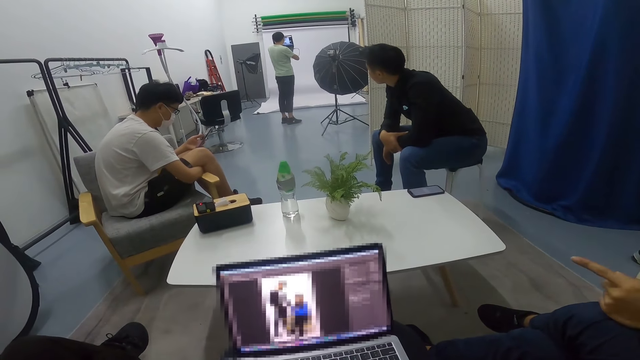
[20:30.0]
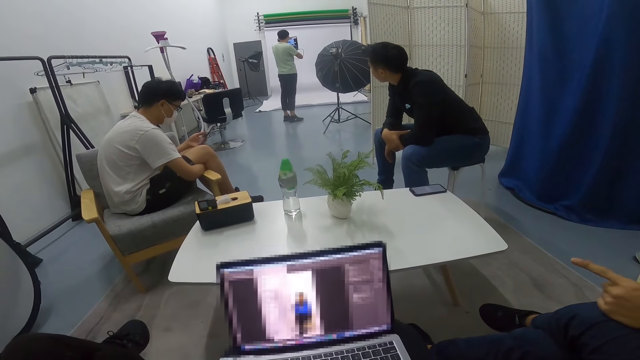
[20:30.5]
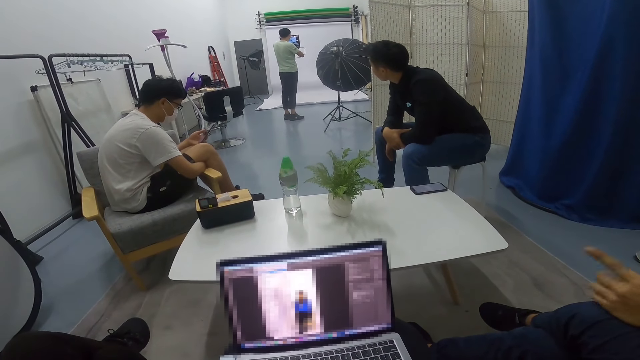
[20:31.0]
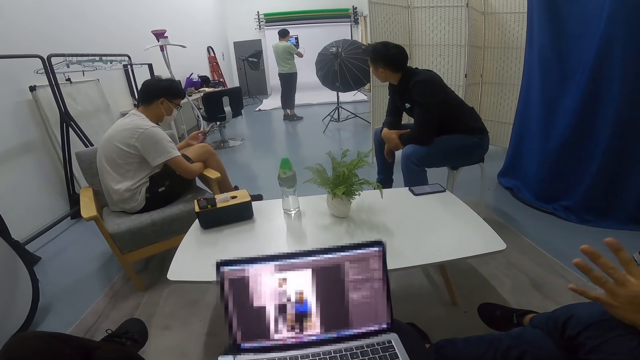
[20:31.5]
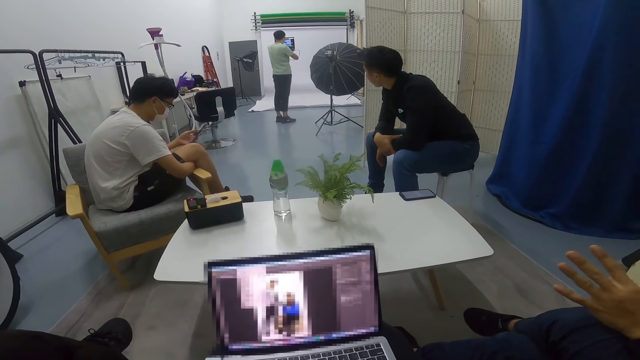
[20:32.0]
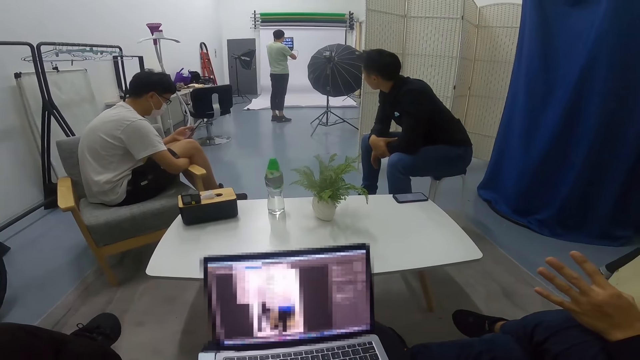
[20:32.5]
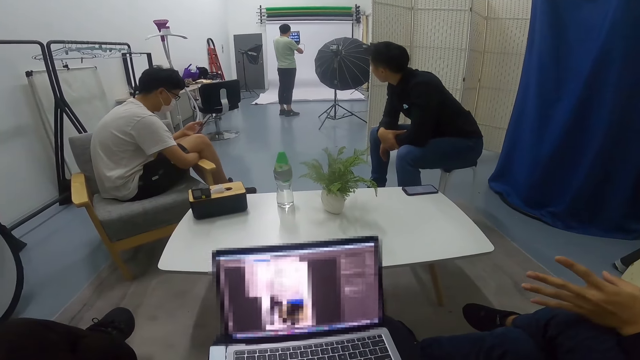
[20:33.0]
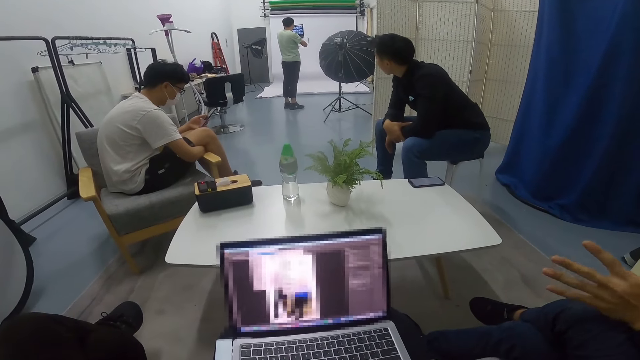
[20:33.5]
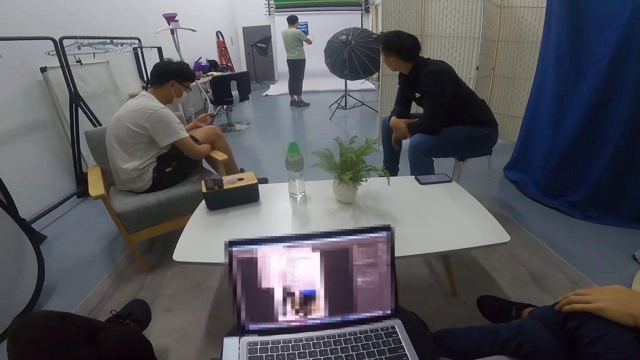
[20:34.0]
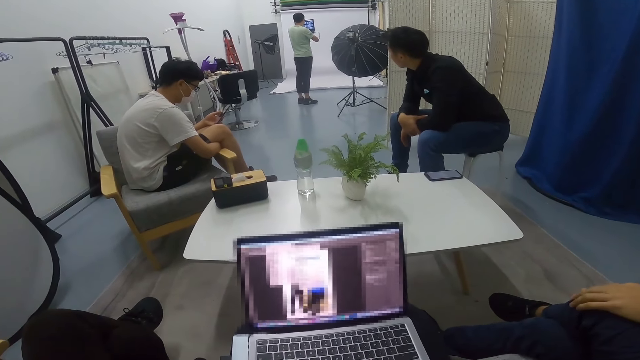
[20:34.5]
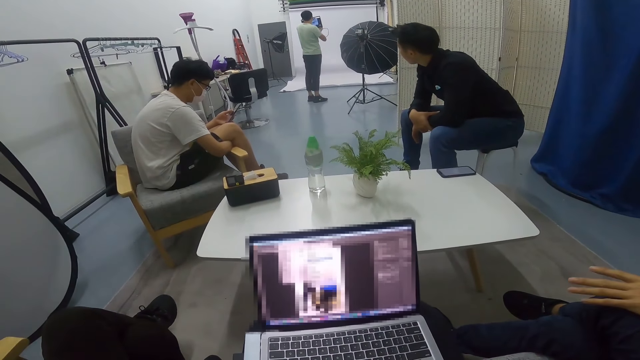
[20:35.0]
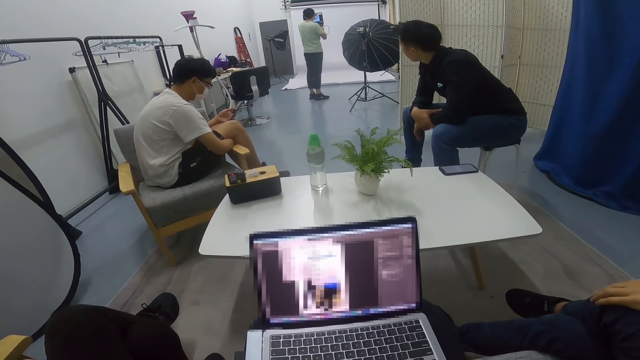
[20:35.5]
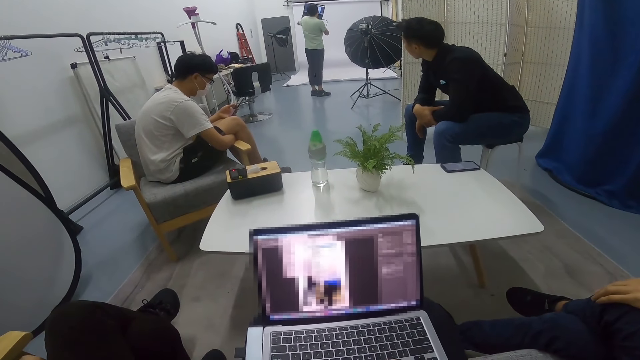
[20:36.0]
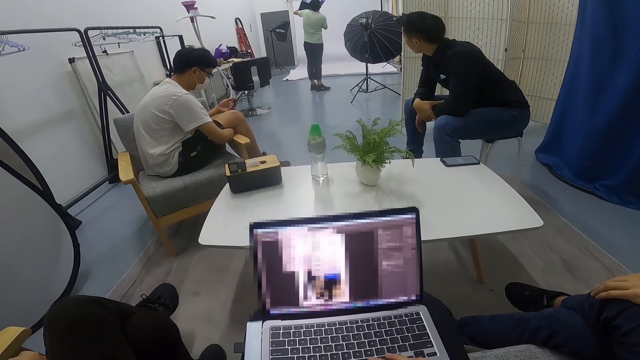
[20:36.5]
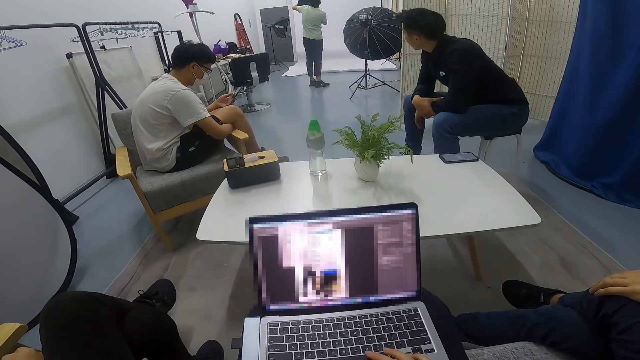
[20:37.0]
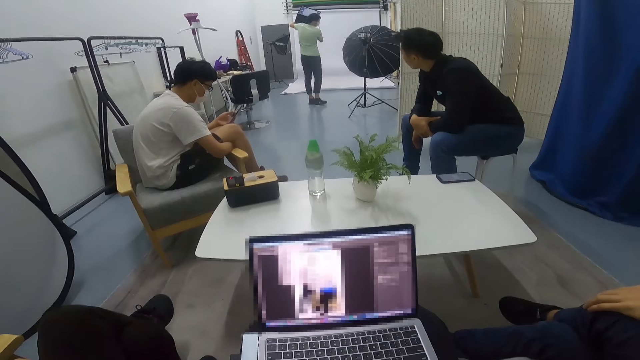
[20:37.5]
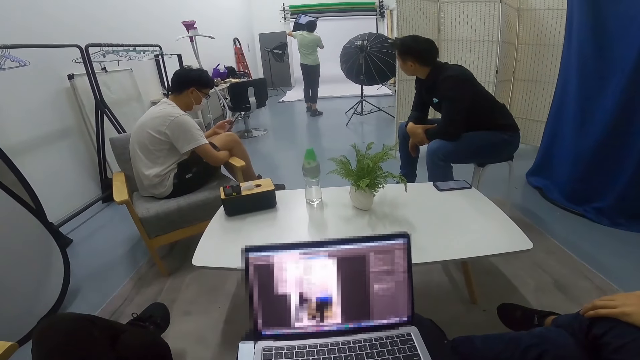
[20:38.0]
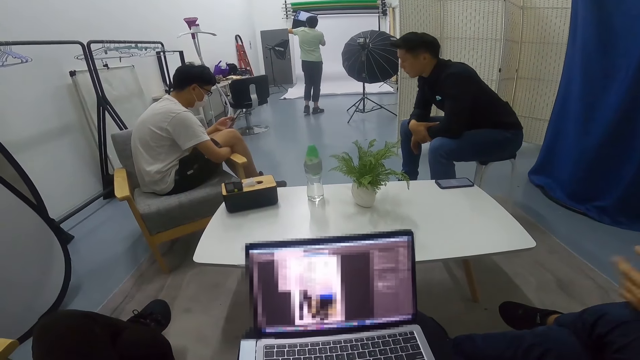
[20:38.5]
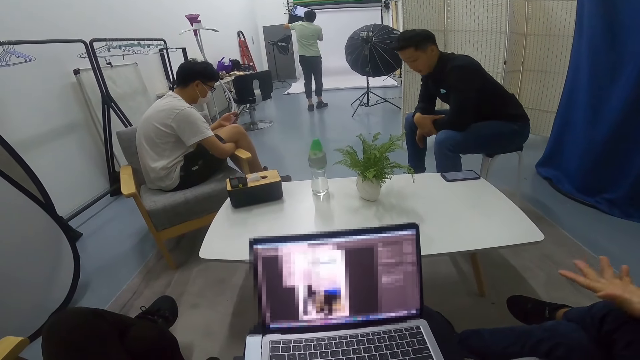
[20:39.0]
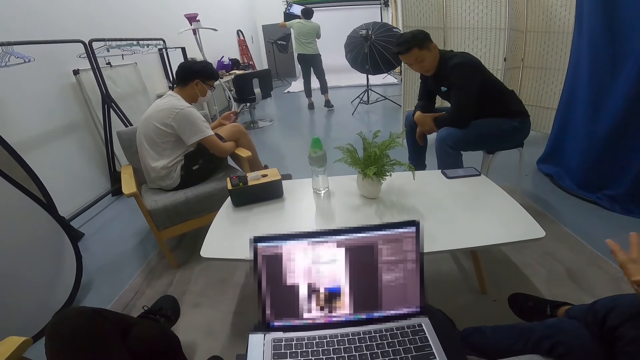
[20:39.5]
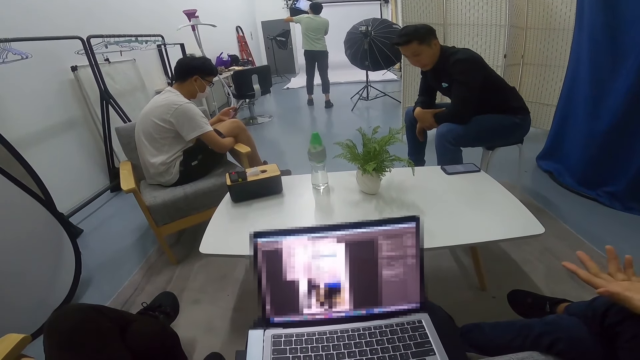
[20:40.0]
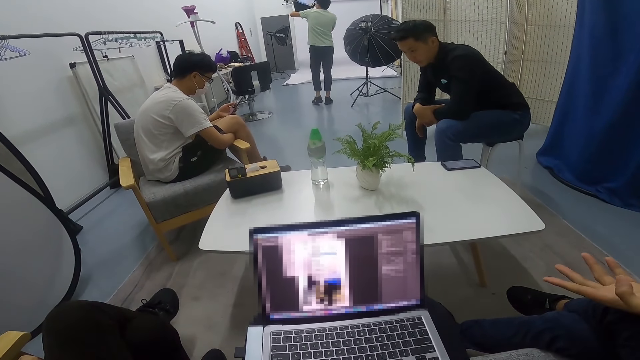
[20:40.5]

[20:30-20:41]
A man points a finger. He moves a hand.

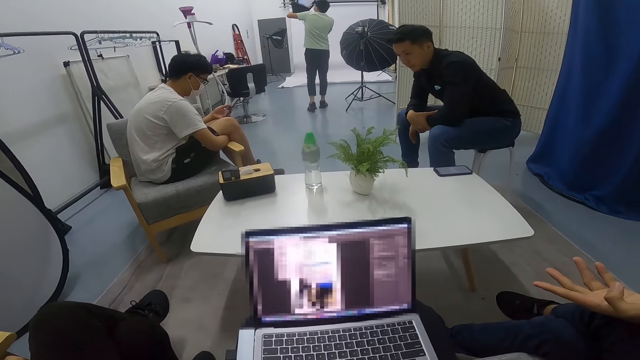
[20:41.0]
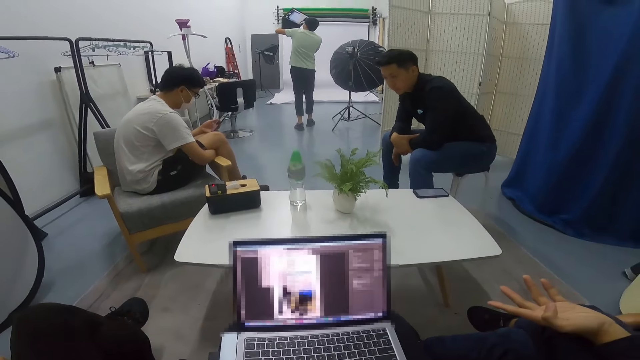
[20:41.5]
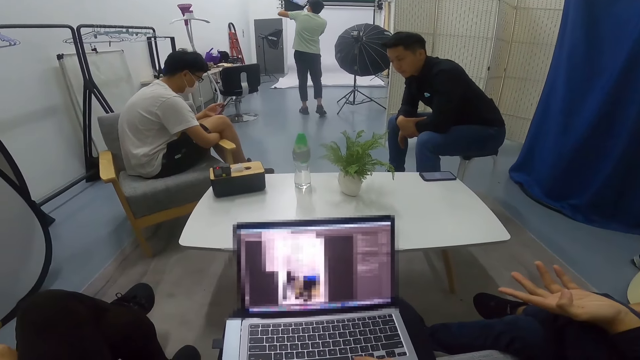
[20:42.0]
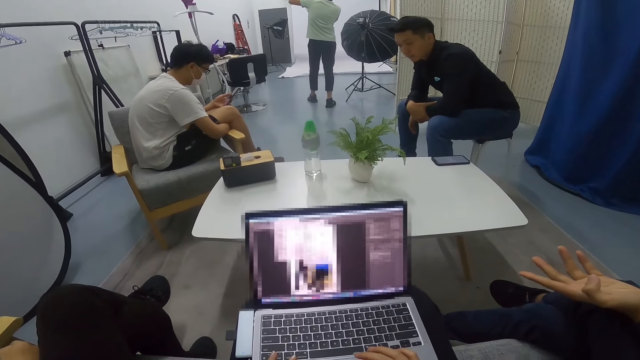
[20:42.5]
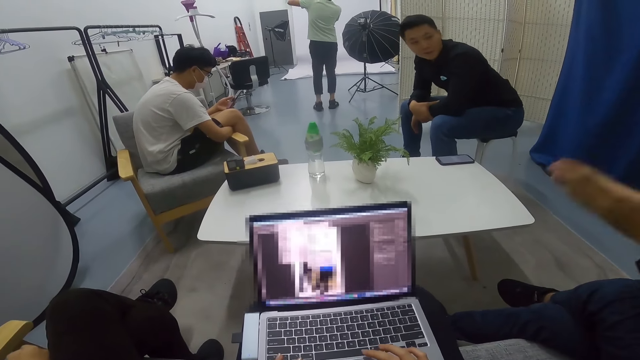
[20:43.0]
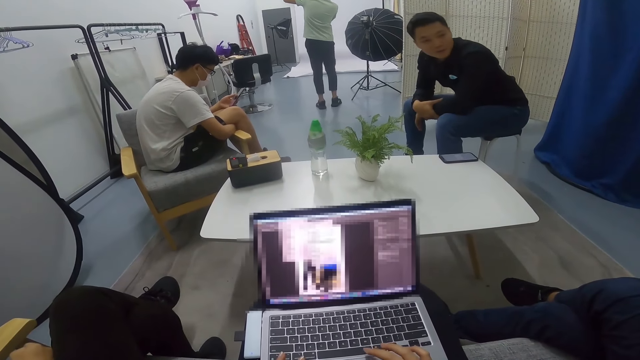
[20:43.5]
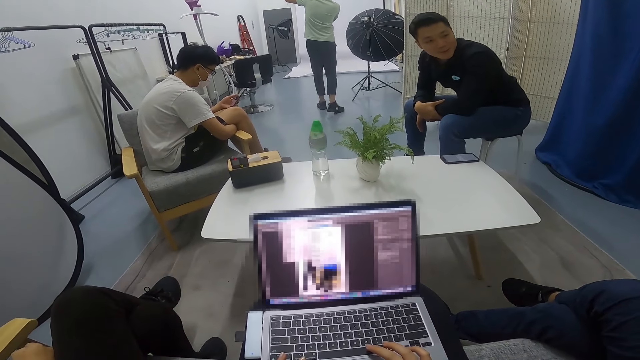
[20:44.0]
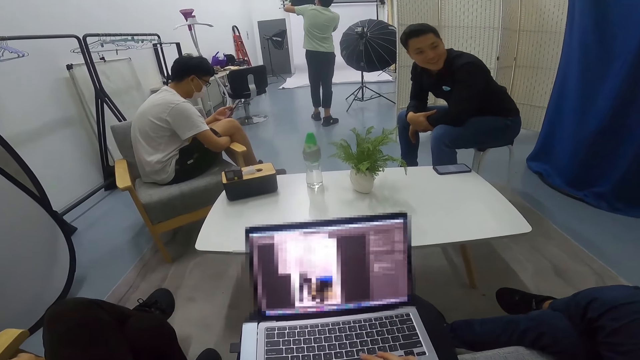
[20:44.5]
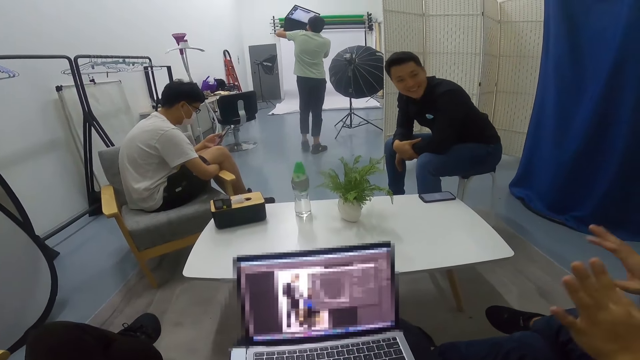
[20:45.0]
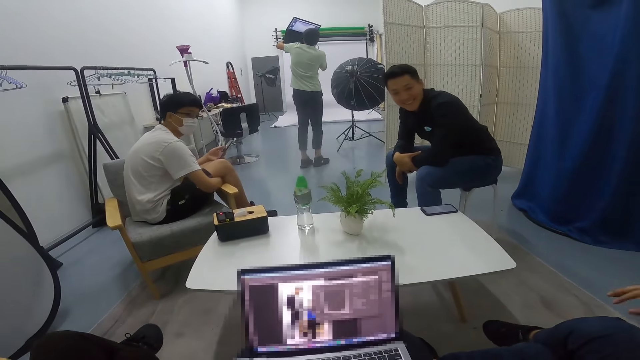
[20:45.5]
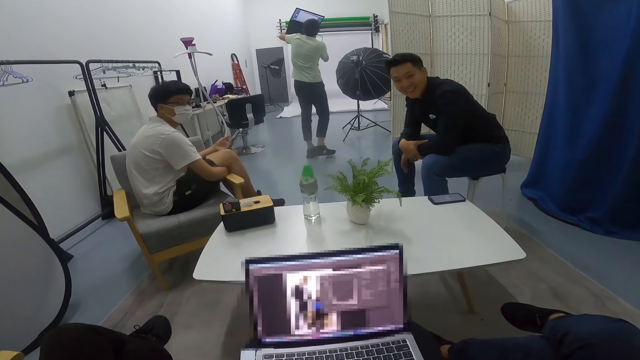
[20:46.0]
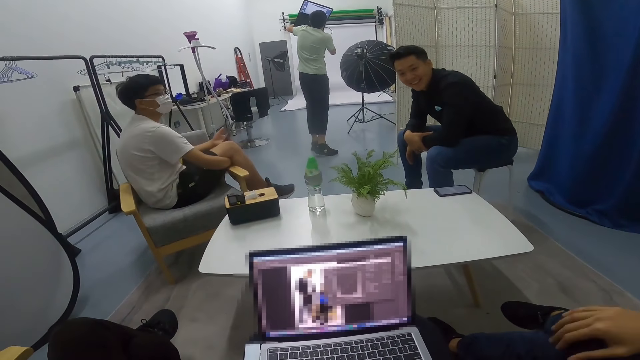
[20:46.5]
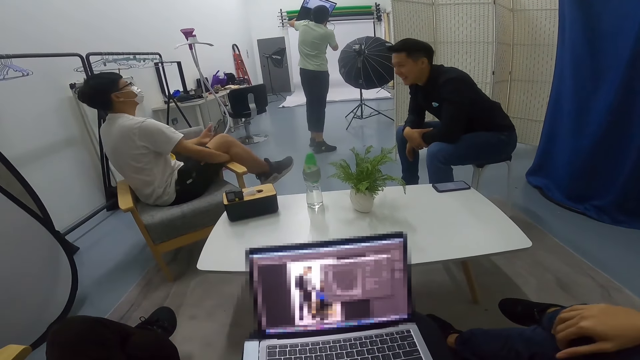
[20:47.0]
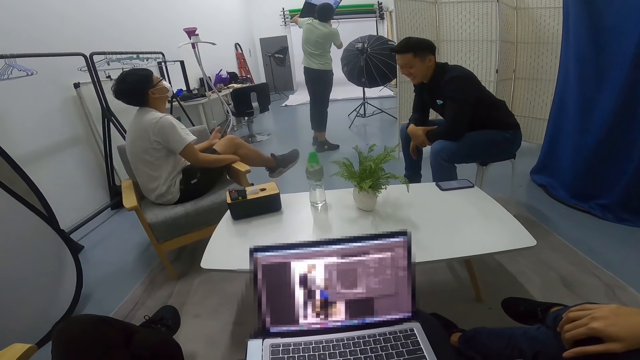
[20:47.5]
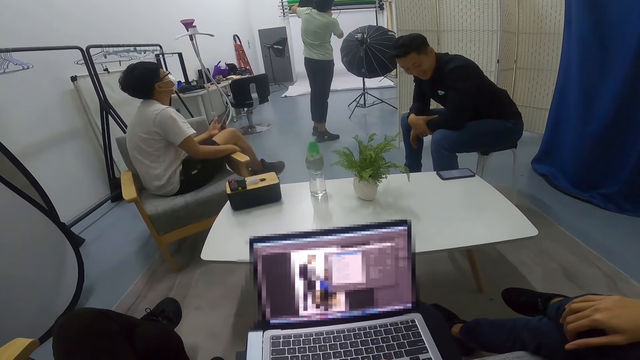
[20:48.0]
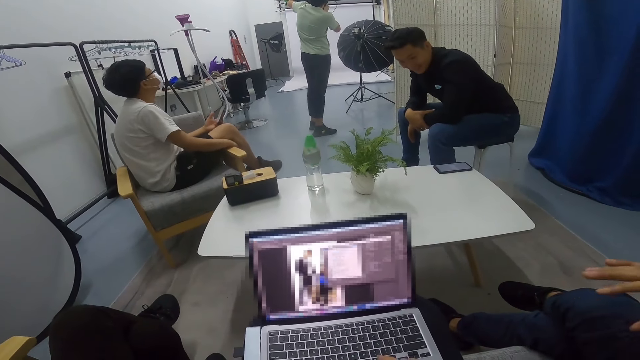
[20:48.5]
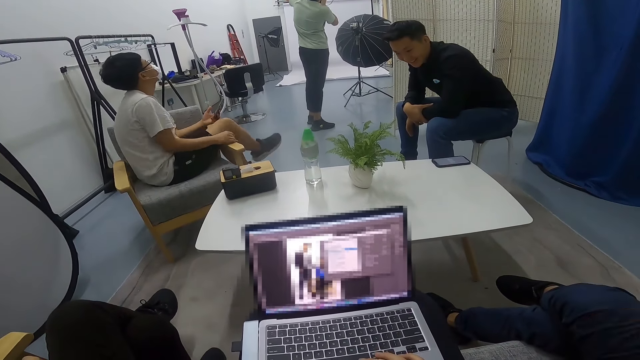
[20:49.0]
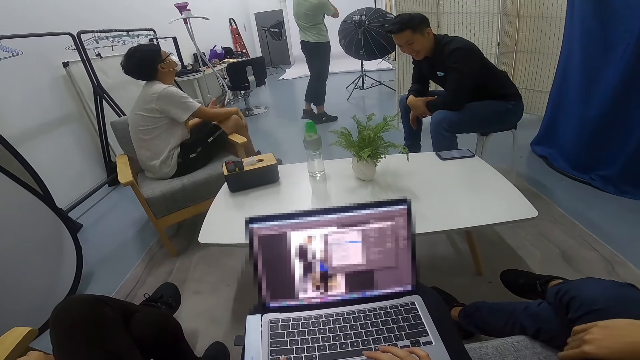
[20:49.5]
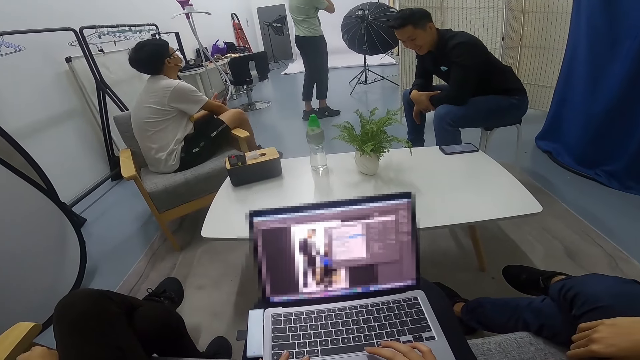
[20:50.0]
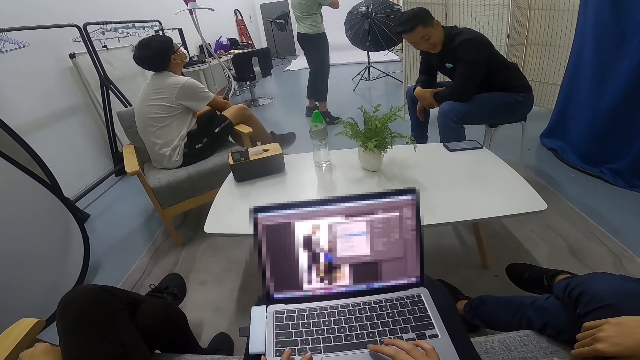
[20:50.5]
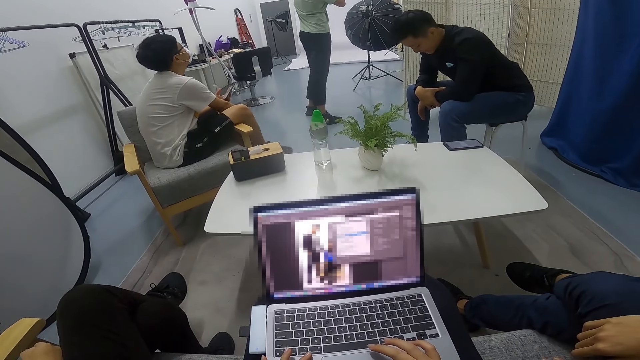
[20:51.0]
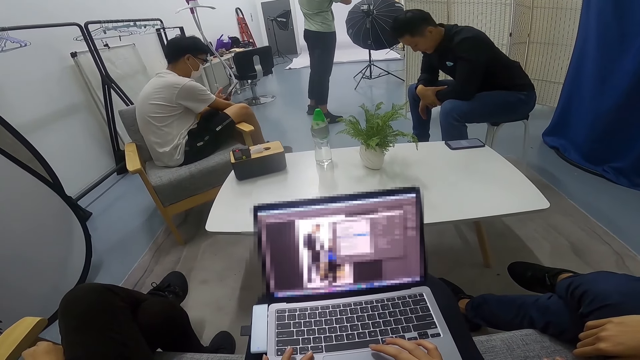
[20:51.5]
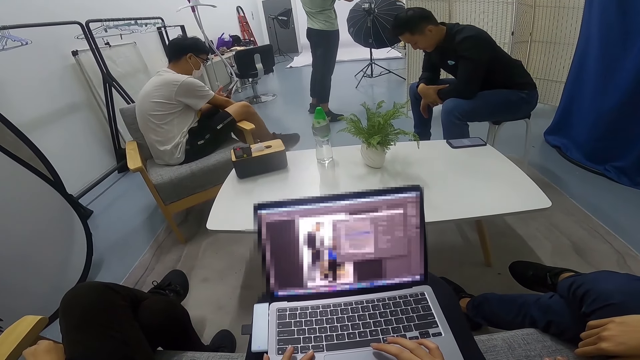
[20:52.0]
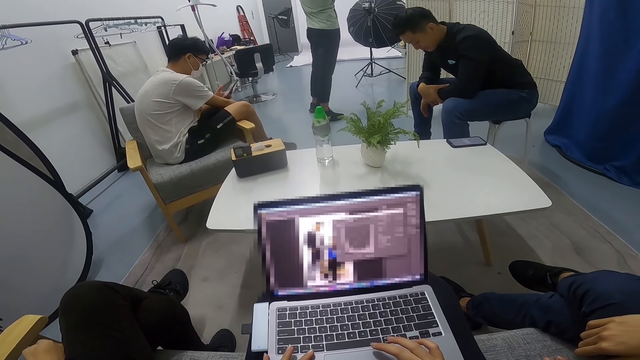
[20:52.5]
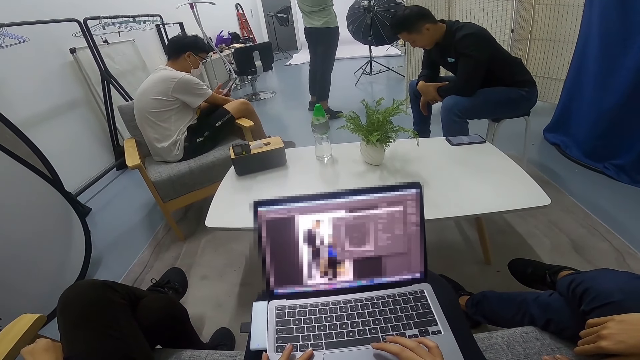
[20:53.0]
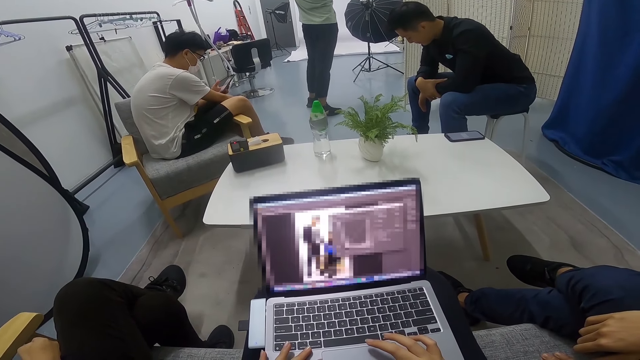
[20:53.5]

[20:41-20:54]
A man converses with another man and the camera wearer. A third man moves hands. A fourth man stares round the room. The first man stares round the room. The third man puts a hand on his lap. A man moves a hand on his foot. The fourth man uses his phone.
